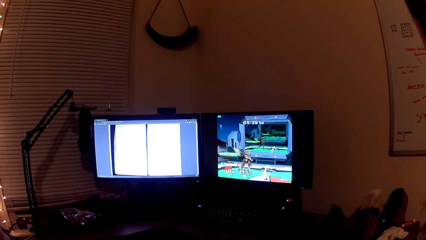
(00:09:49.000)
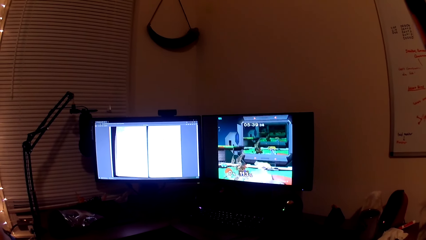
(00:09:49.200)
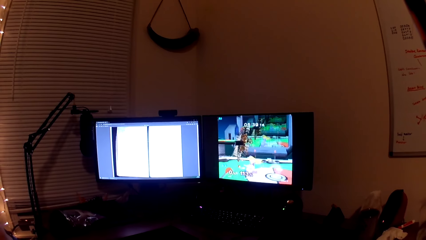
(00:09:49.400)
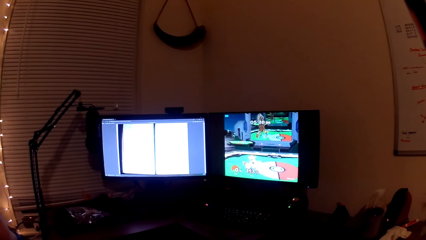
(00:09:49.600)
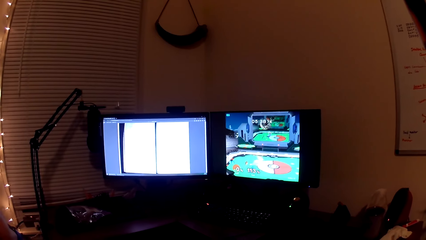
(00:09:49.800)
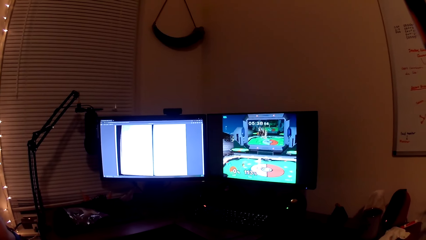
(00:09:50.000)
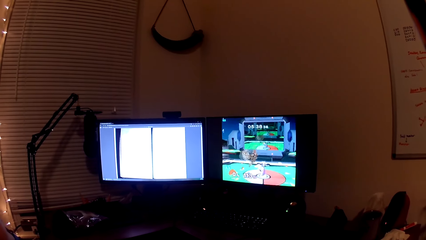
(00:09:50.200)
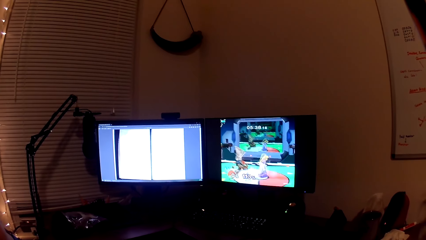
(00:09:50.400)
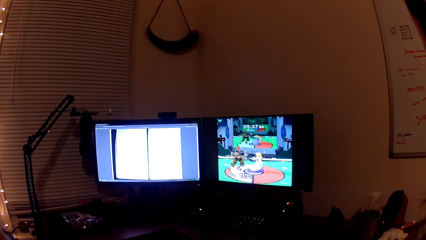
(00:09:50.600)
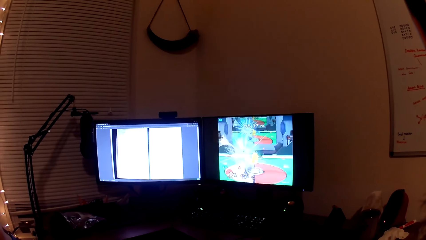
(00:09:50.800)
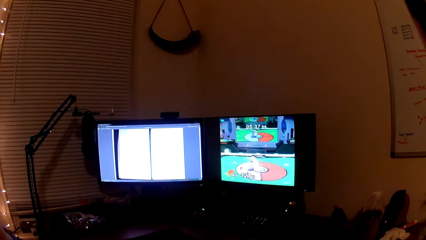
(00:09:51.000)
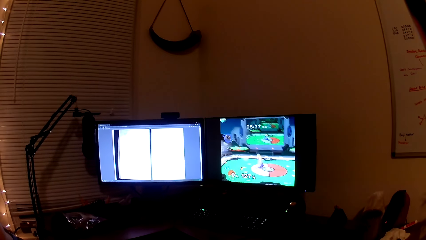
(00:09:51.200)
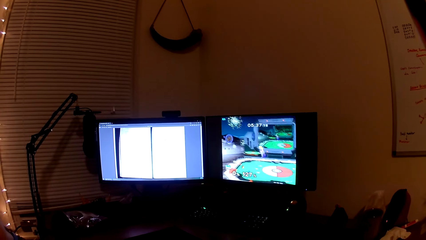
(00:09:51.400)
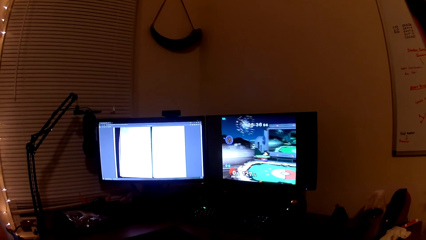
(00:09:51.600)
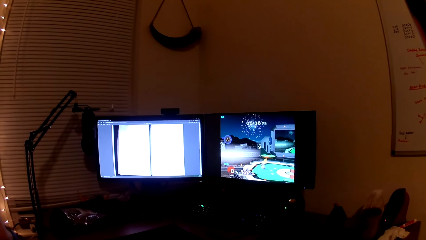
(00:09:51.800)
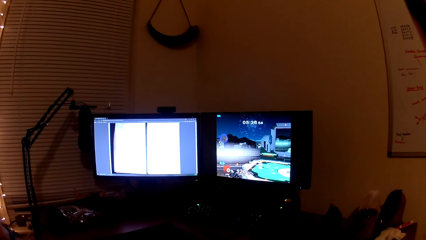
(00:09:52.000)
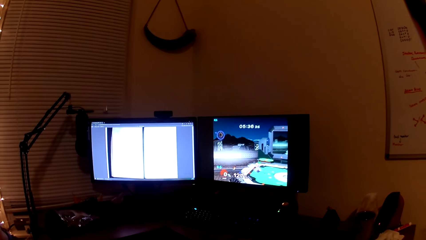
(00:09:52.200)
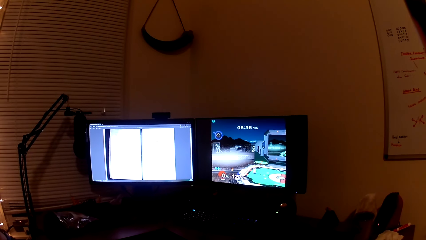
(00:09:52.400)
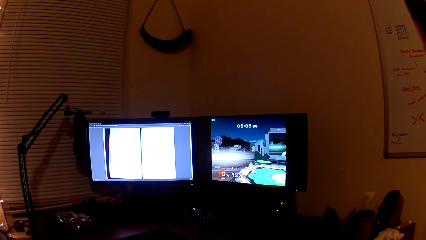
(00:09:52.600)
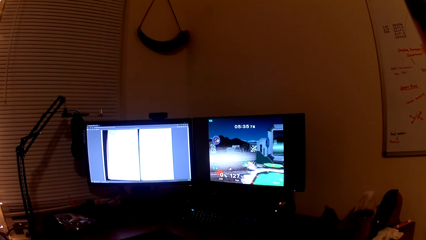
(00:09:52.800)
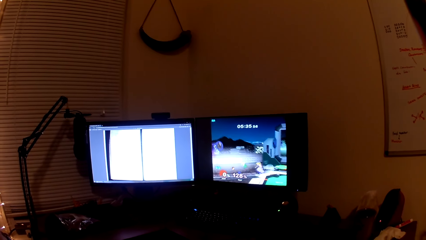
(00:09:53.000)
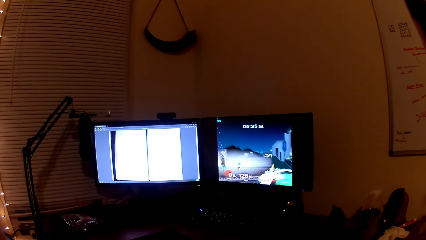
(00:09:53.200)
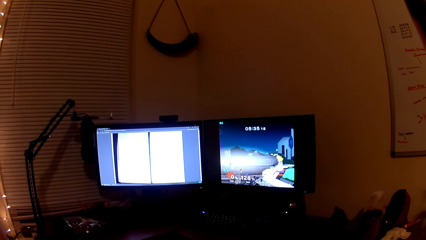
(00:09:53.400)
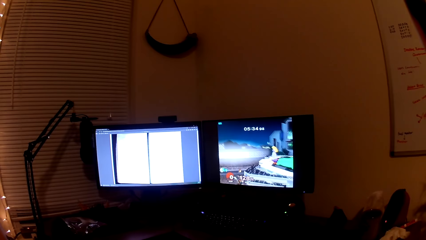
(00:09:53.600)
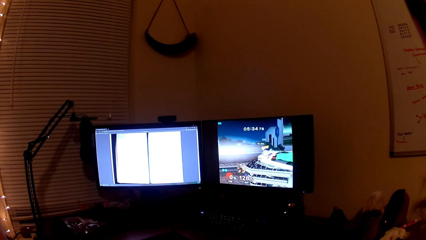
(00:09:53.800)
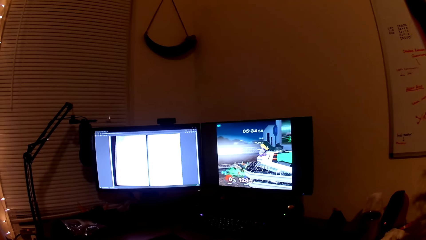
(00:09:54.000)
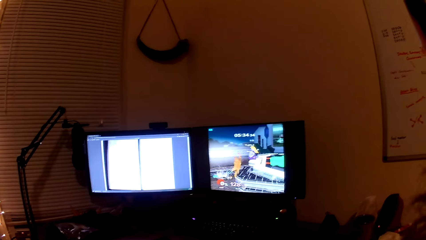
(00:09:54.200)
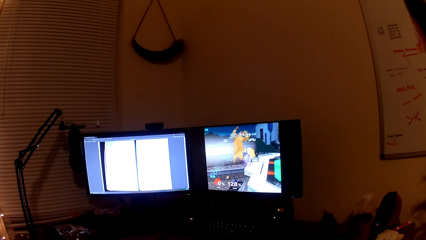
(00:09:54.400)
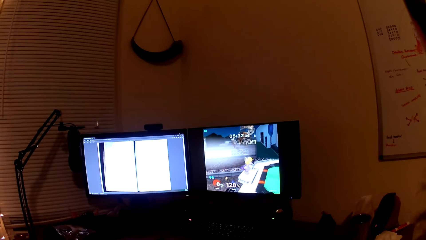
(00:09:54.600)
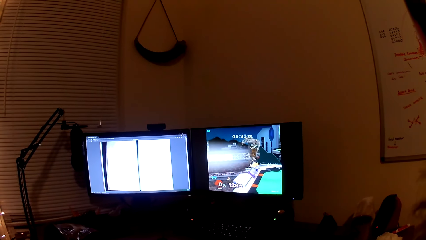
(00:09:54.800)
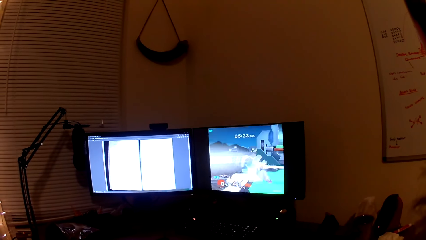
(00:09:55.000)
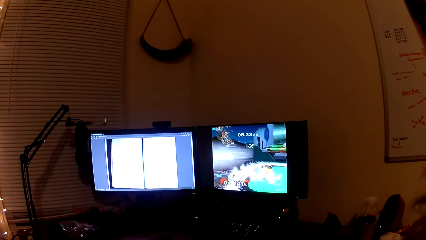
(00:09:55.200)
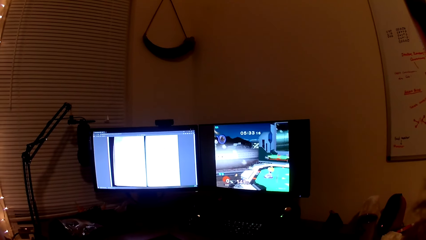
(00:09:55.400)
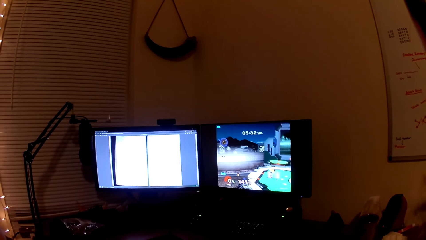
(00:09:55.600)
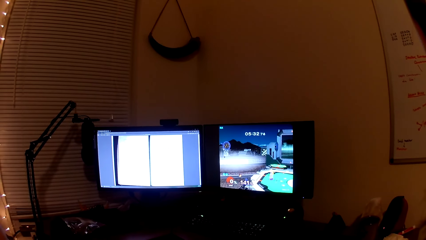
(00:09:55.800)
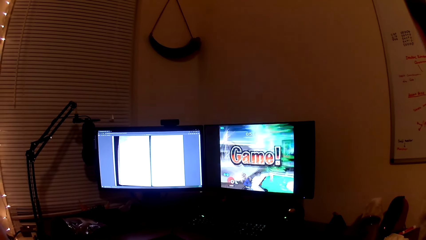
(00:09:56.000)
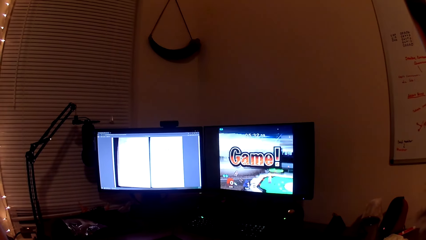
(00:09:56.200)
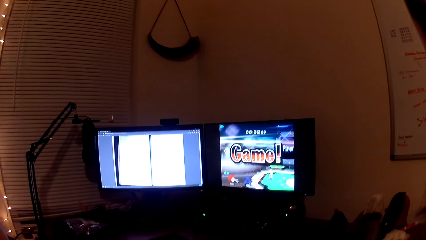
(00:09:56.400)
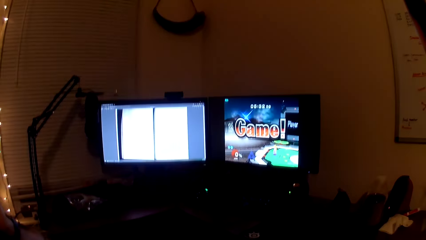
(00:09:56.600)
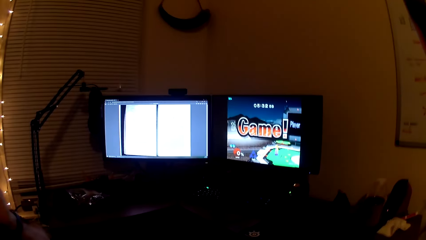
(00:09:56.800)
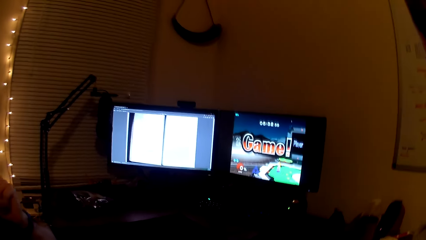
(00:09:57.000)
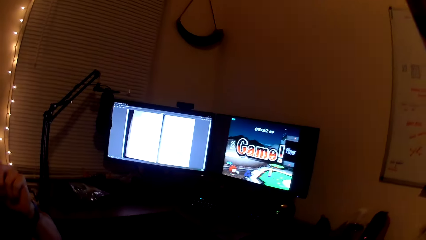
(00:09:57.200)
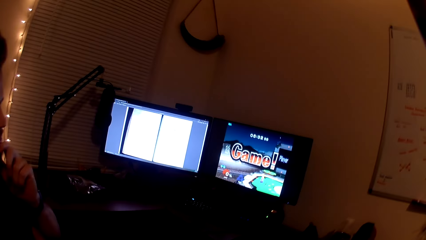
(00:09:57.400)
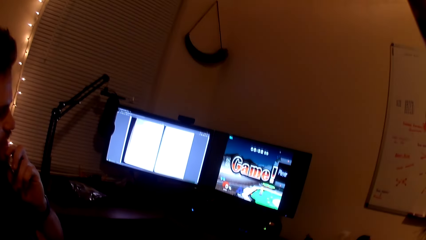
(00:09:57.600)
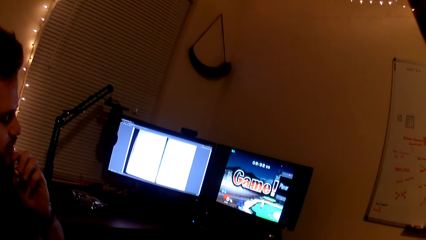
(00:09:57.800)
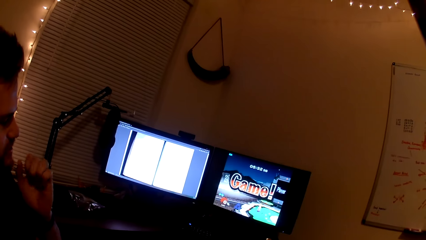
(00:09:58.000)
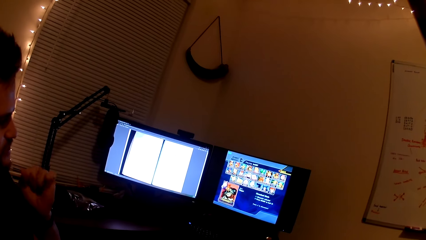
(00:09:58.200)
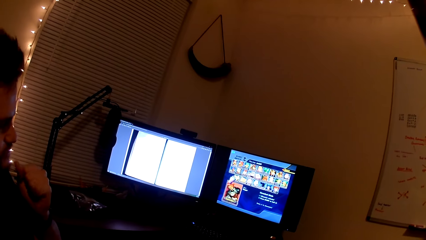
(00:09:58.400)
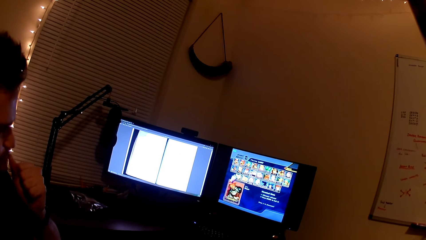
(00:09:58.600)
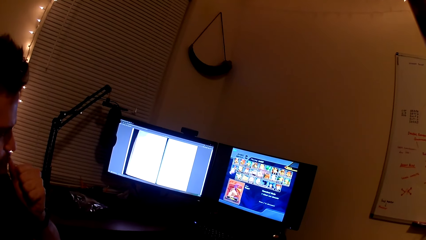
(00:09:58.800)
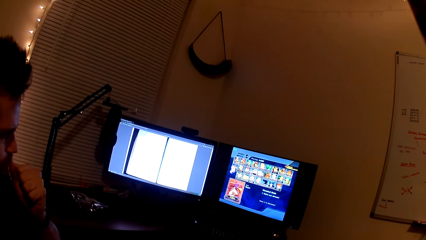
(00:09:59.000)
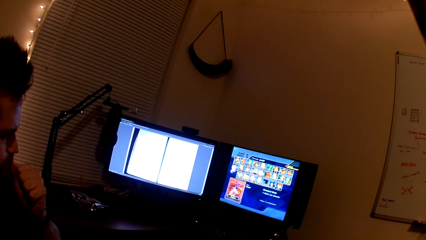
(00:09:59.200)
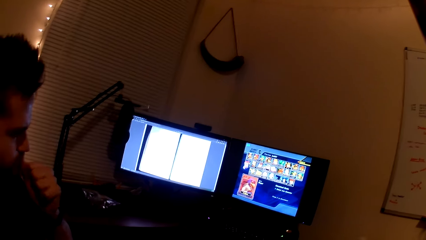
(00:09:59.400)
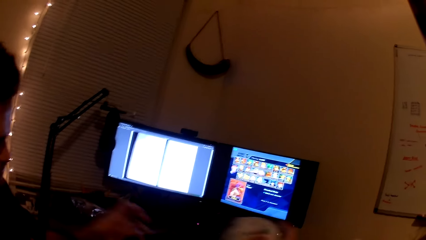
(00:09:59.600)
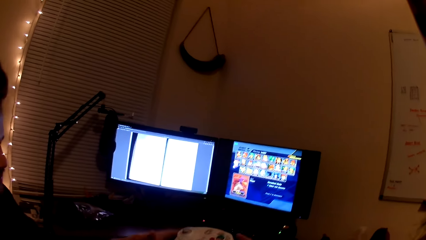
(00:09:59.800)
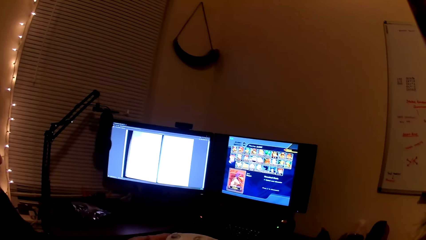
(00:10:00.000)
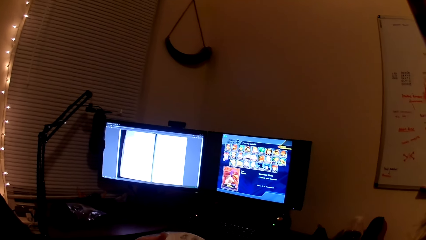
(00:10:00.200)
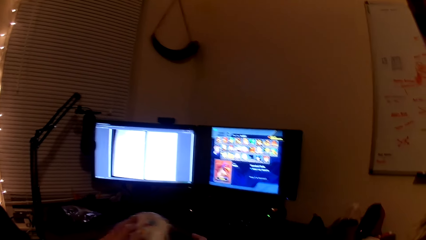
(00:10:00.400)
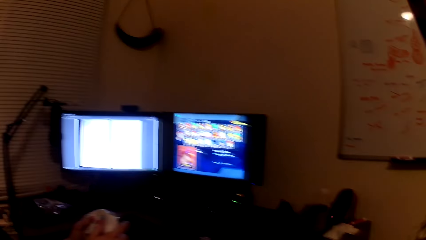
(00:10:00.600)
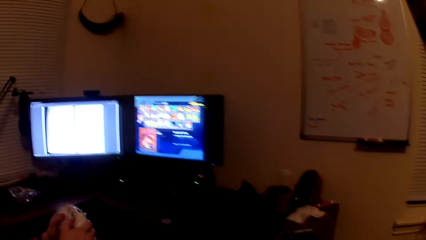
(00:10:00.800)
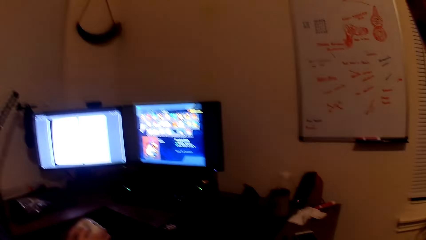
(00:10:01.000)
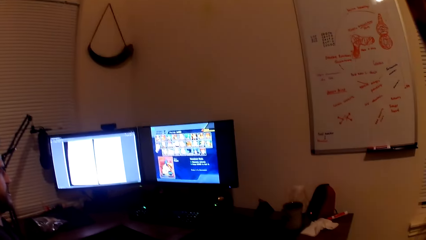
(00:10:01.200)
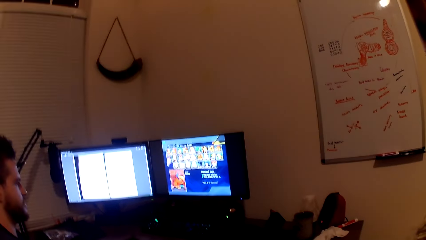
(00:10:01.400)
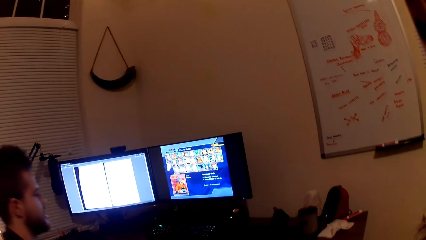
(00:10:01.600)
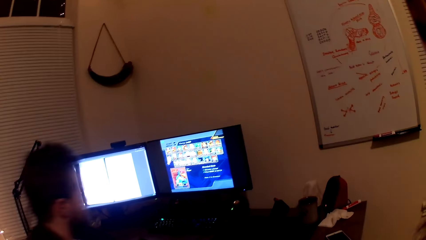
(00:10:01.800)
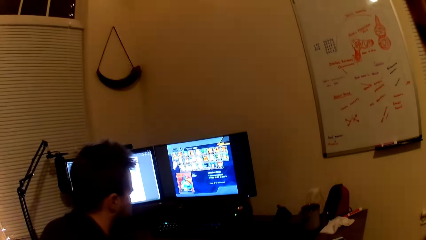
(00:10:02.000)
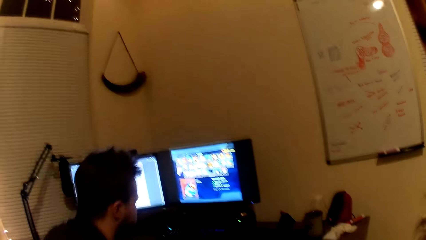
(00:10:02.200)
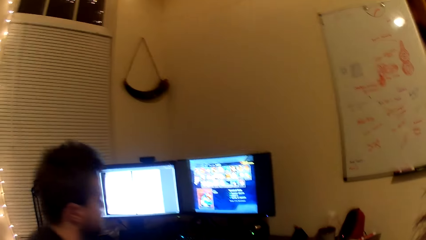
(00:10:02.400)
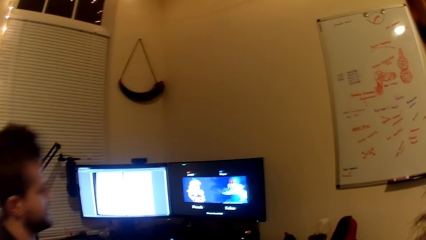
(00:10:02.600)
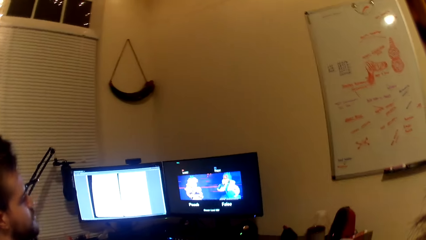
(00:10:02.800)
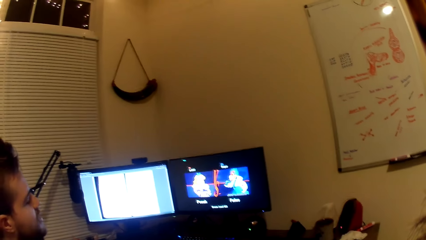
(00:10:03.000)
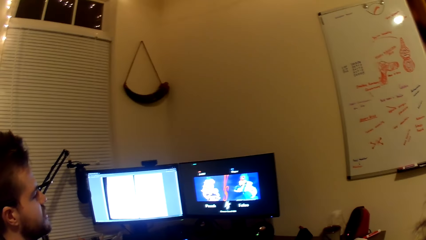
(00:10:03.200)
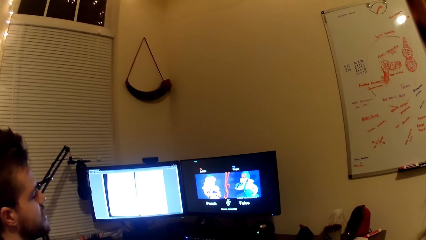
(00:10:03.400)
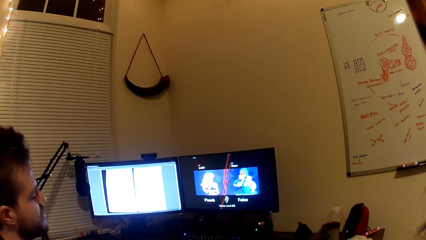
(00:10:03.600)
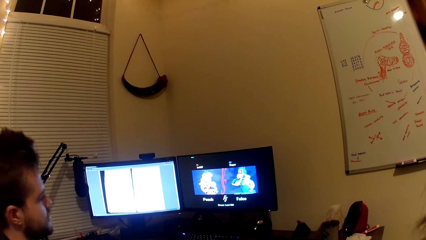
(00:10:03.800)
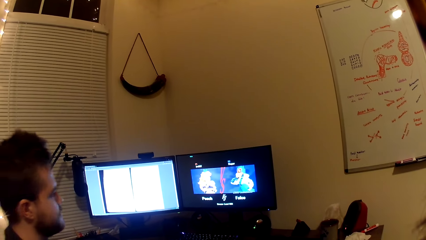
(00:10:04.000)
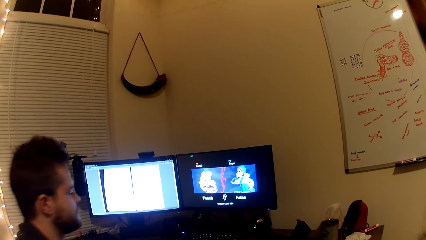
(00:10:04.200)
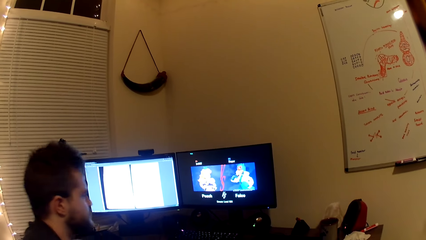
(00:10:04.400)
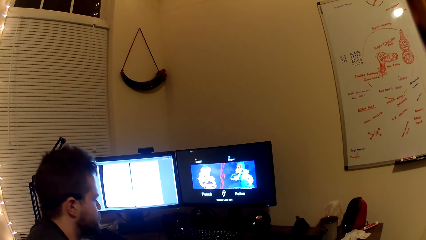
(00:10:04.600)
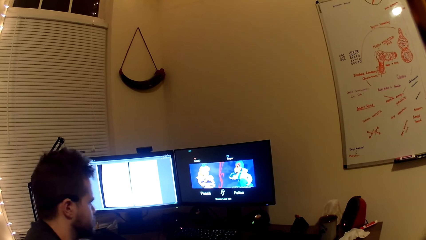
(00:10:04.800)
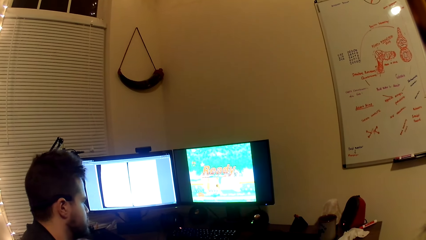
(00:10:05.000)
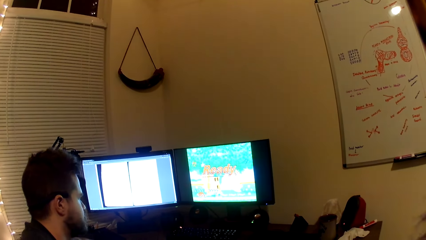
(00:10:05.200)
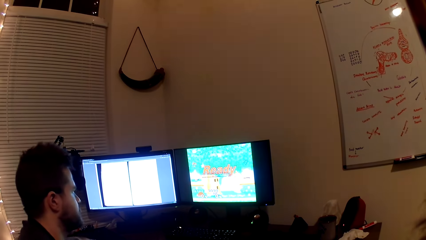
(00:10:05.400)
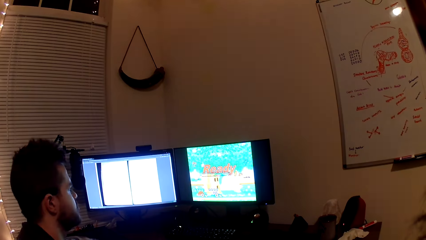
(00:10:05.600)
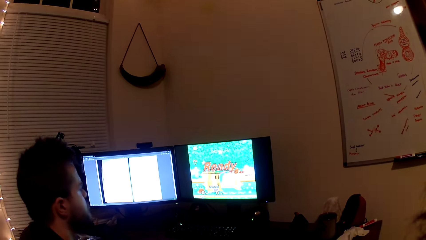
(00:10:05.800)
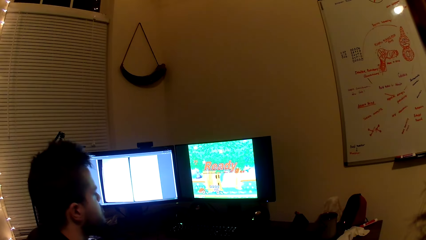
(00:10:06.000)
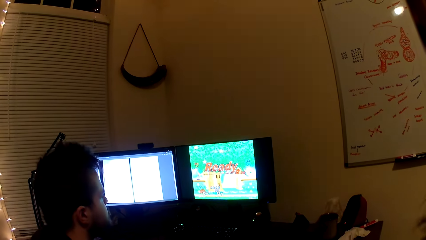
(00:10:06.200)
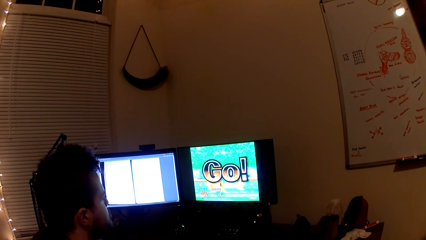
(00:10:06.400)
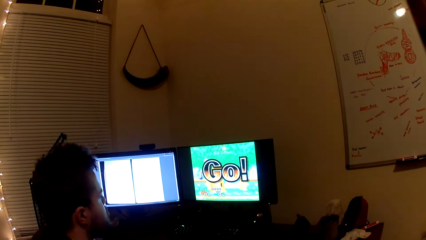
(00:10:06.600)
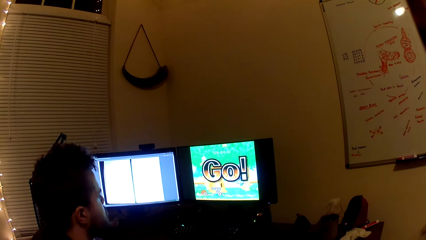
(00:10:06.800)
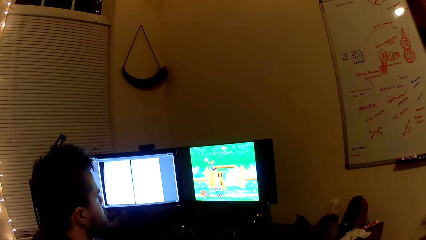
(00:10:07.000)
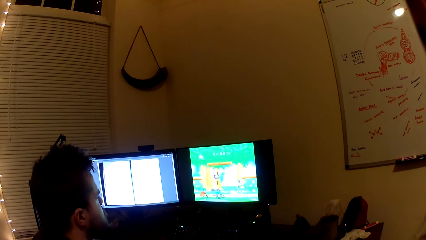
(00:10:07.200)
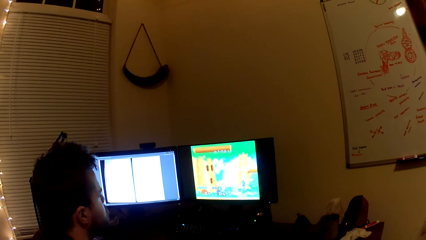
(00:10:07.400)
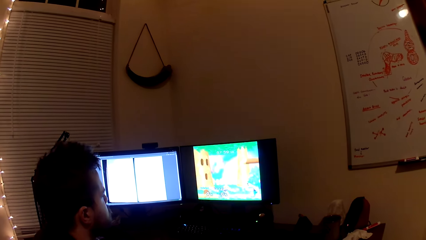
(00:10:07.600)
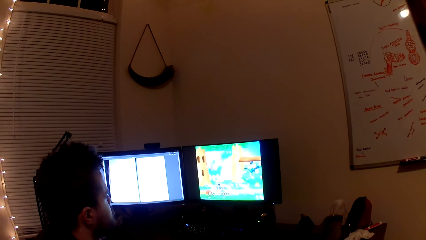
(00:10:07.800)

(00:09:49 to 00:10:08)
The camera wearer converses with someone. They play the computer game. A man squeezes his left fist. The camera wearer looks at the man. They pass a pad to the man. The man holds the pad with both hands, plays the game and converses with the camera wearer. The camera wearer converses with the man.
